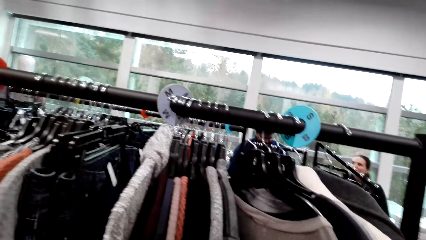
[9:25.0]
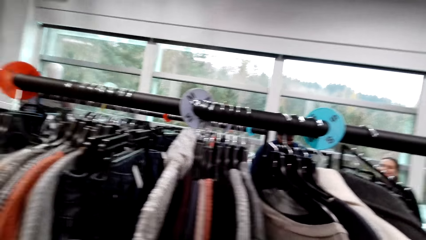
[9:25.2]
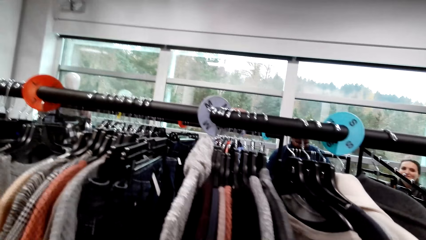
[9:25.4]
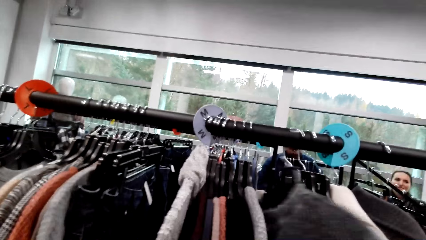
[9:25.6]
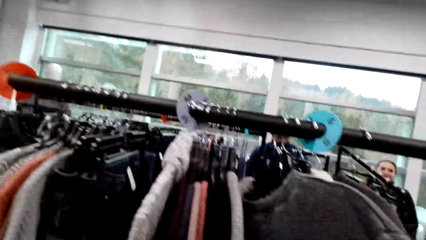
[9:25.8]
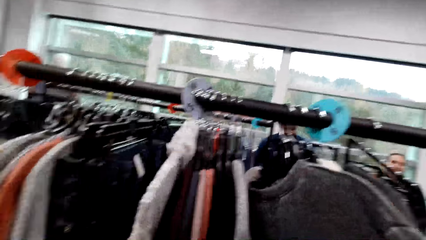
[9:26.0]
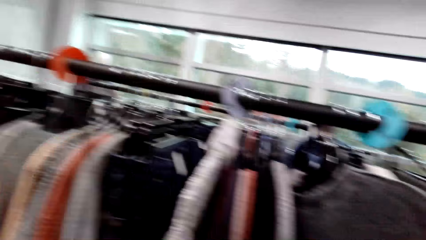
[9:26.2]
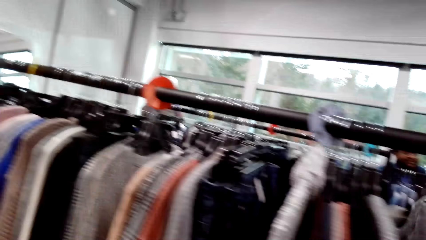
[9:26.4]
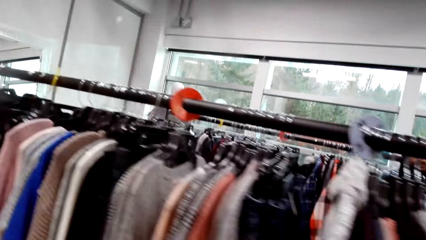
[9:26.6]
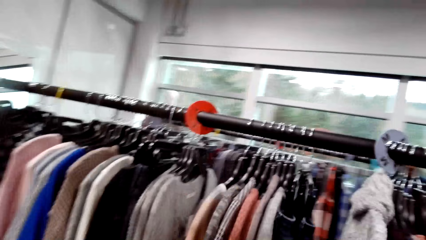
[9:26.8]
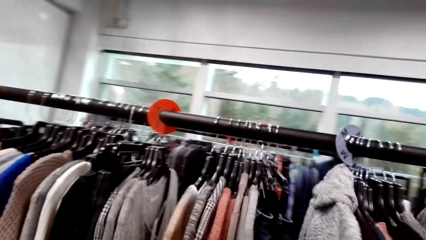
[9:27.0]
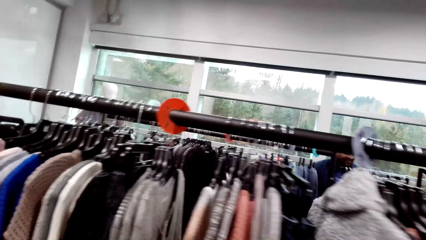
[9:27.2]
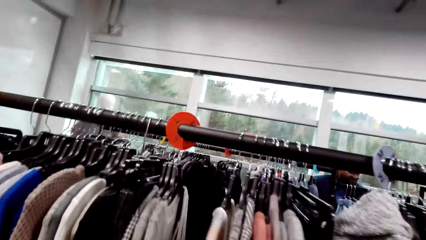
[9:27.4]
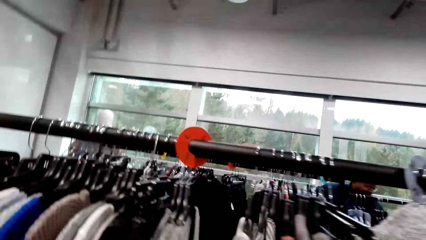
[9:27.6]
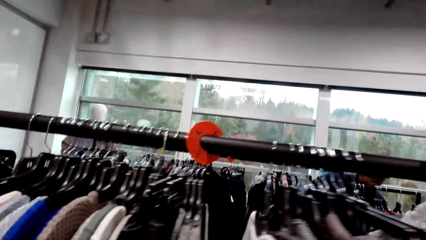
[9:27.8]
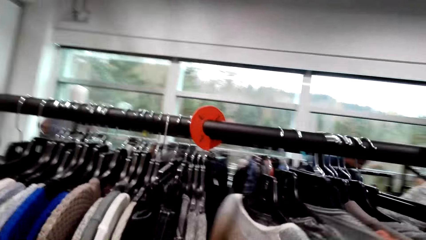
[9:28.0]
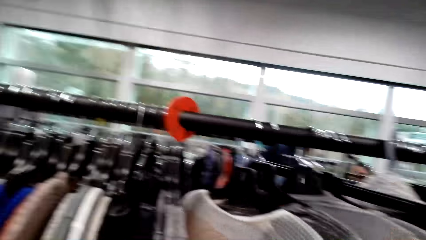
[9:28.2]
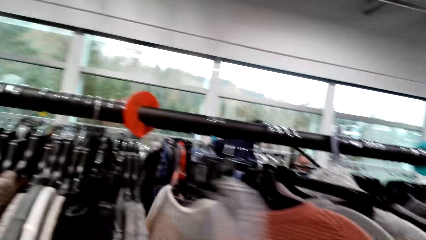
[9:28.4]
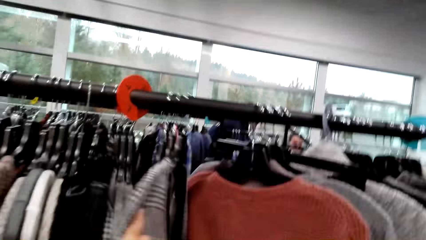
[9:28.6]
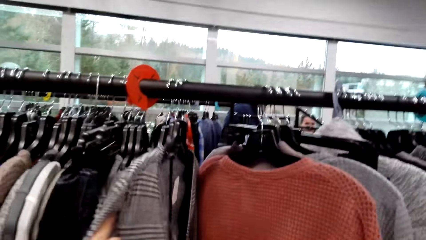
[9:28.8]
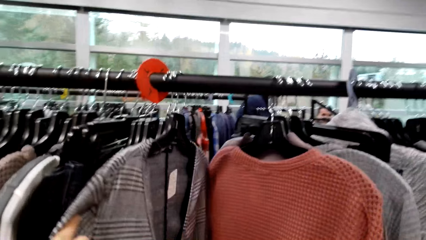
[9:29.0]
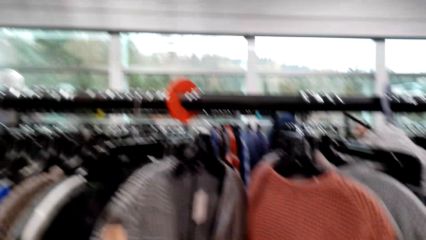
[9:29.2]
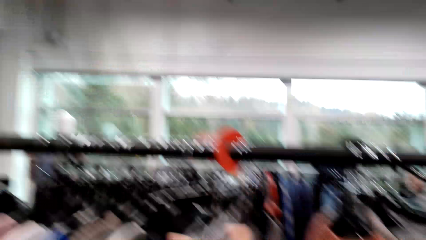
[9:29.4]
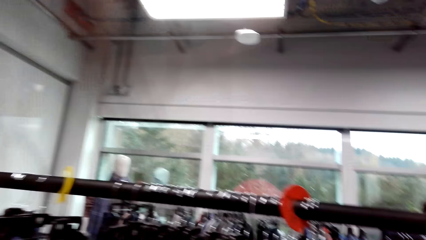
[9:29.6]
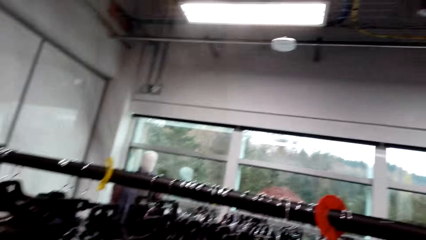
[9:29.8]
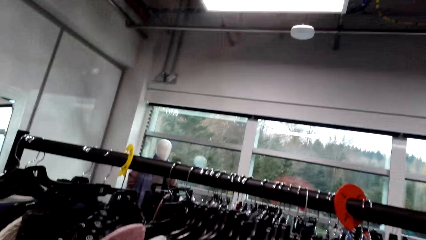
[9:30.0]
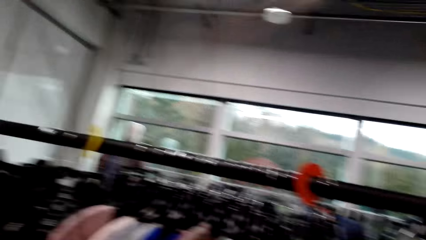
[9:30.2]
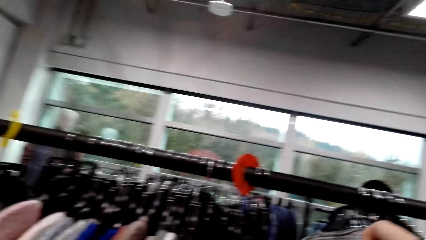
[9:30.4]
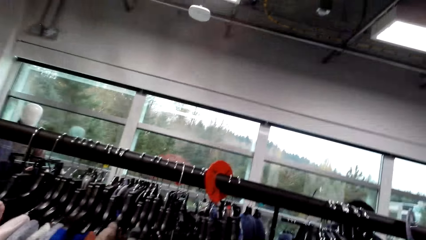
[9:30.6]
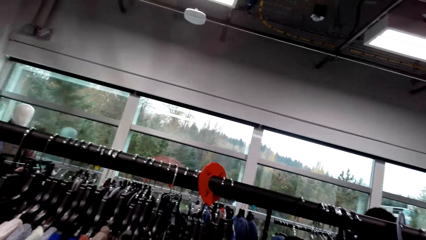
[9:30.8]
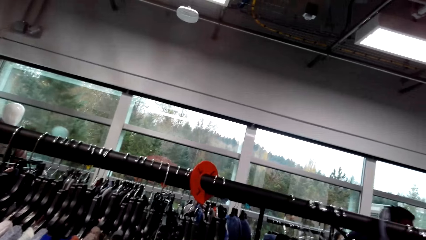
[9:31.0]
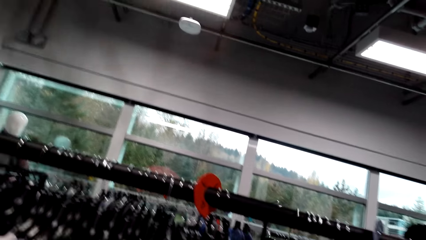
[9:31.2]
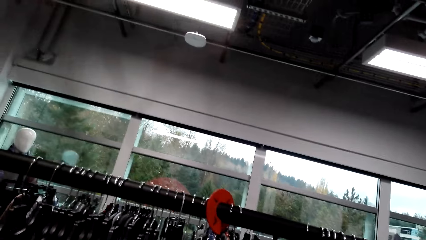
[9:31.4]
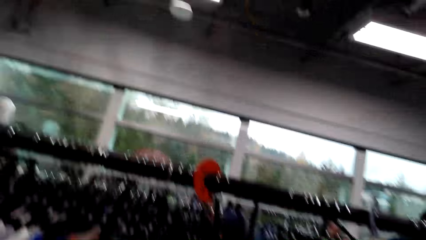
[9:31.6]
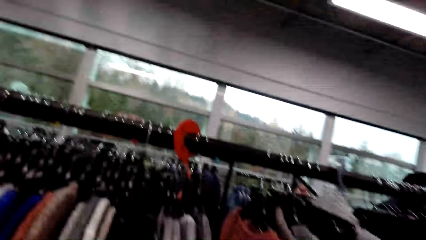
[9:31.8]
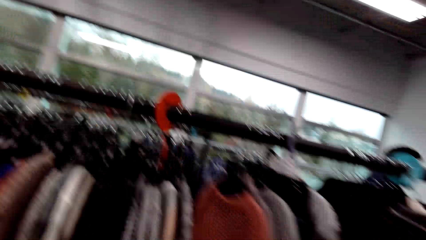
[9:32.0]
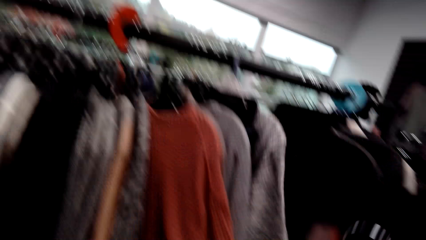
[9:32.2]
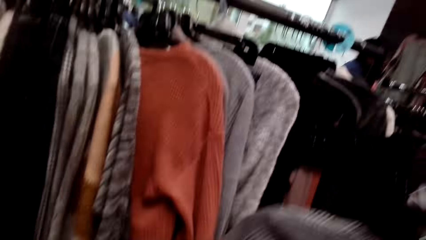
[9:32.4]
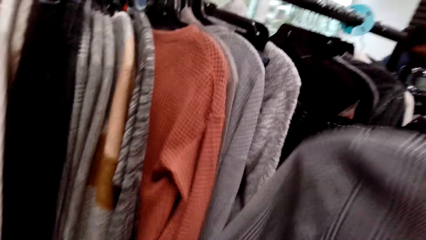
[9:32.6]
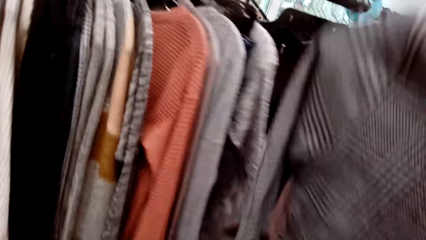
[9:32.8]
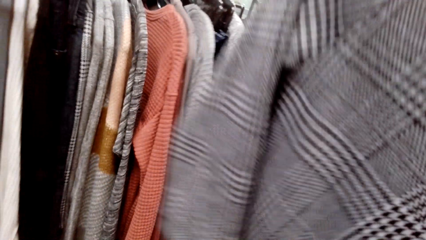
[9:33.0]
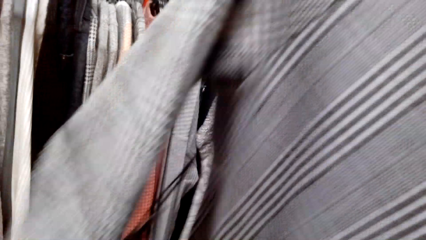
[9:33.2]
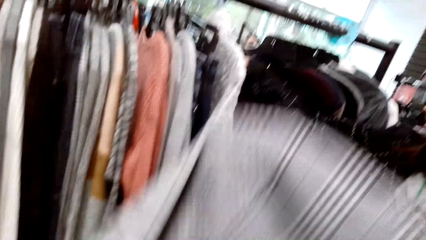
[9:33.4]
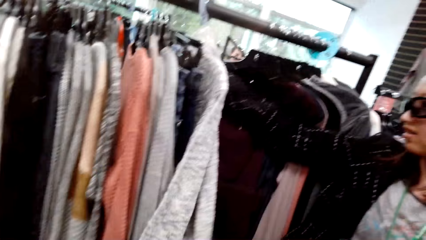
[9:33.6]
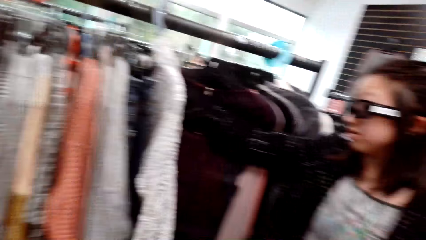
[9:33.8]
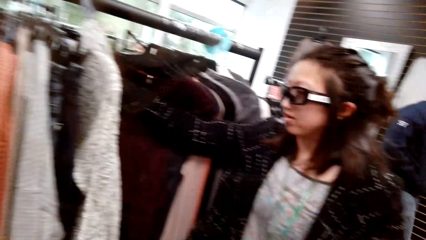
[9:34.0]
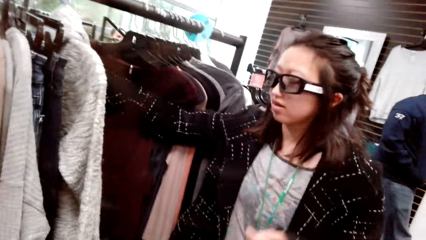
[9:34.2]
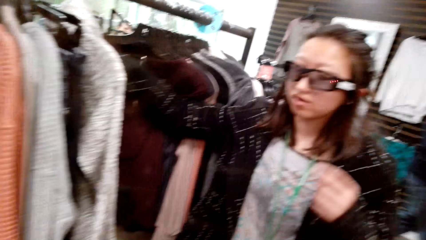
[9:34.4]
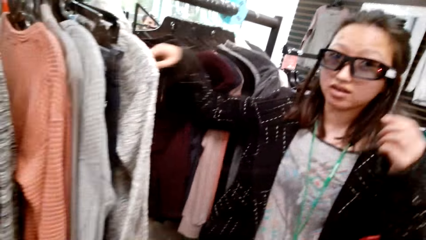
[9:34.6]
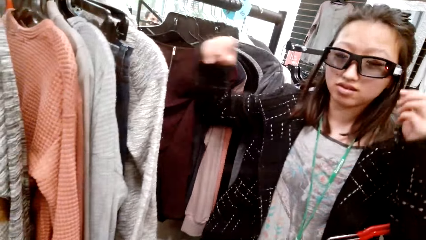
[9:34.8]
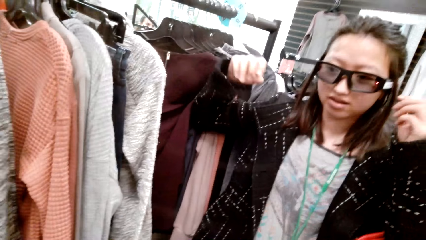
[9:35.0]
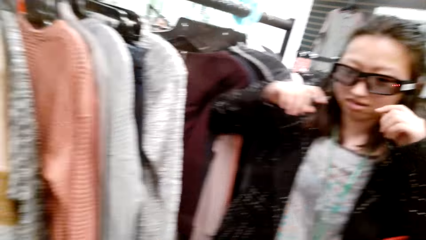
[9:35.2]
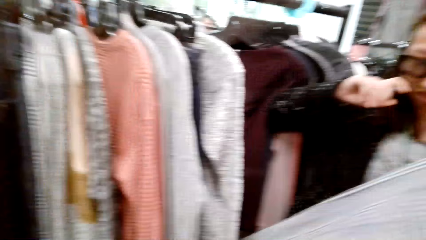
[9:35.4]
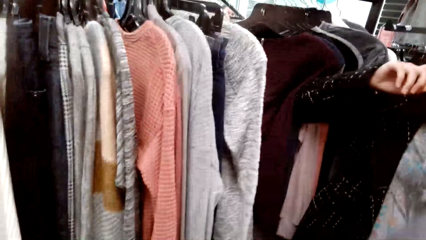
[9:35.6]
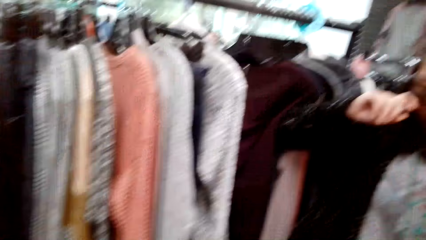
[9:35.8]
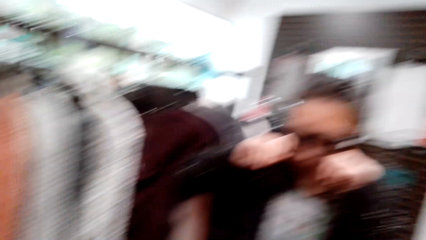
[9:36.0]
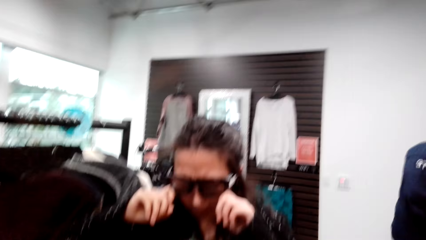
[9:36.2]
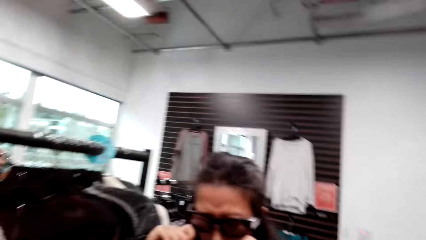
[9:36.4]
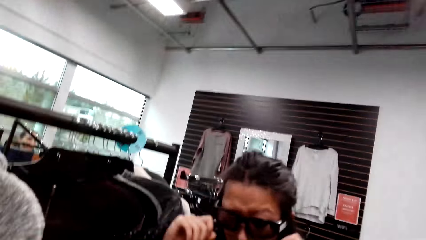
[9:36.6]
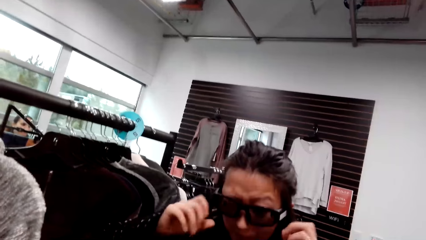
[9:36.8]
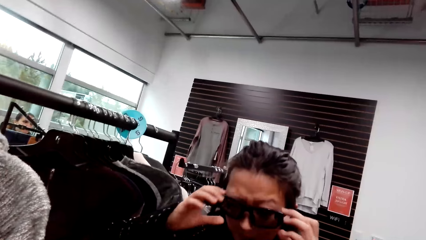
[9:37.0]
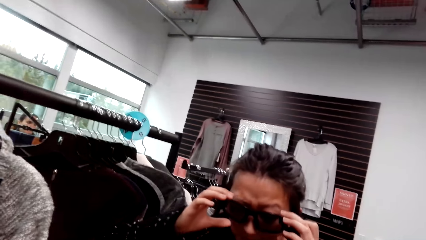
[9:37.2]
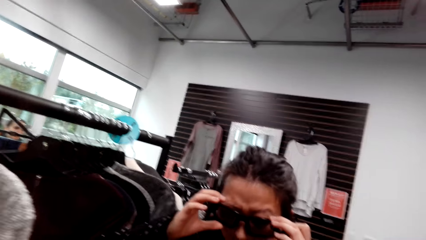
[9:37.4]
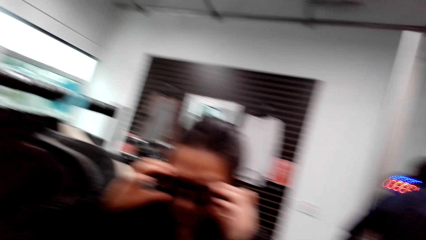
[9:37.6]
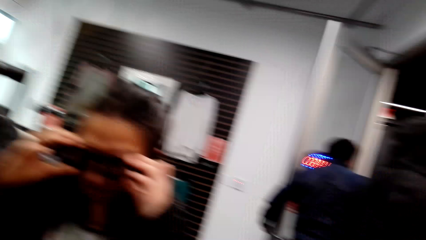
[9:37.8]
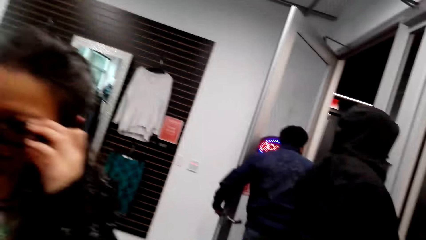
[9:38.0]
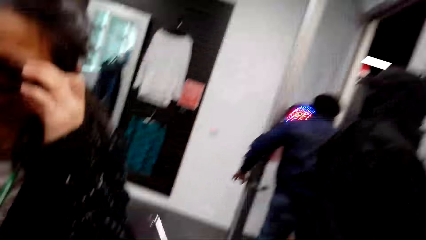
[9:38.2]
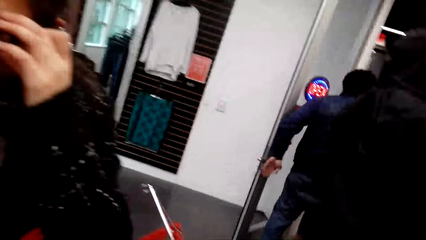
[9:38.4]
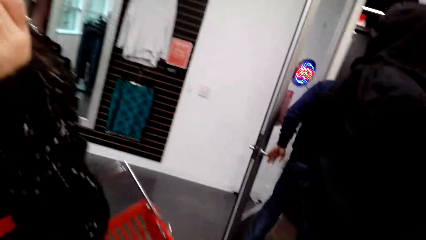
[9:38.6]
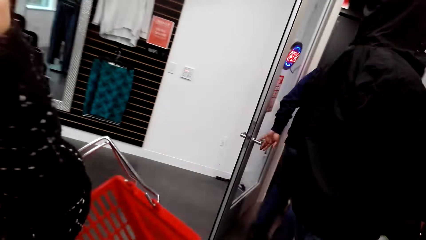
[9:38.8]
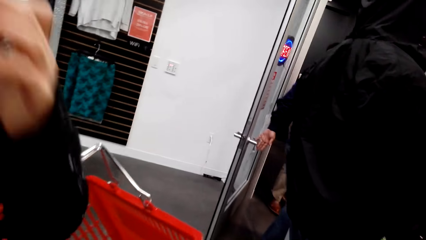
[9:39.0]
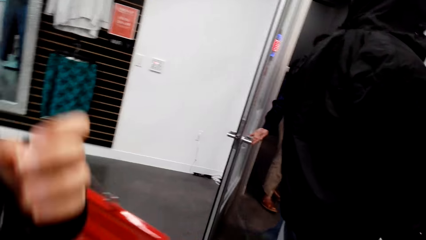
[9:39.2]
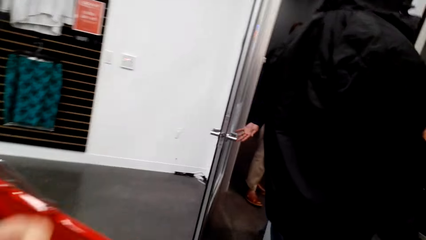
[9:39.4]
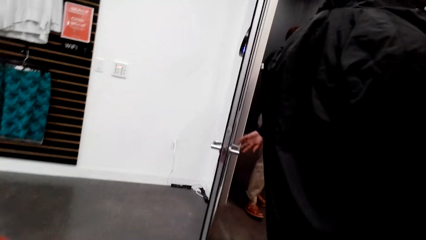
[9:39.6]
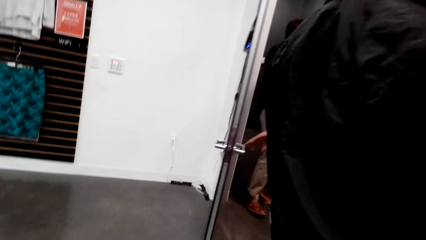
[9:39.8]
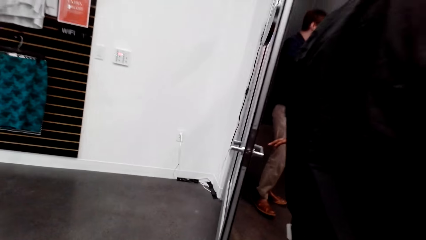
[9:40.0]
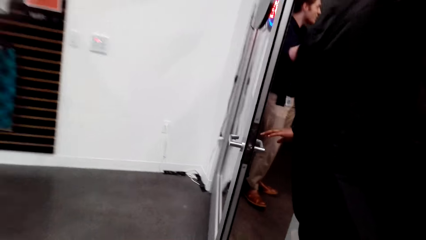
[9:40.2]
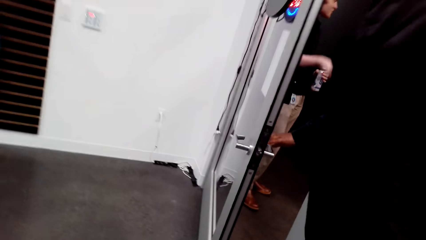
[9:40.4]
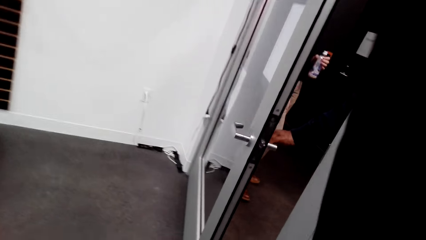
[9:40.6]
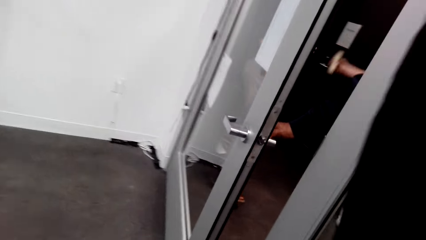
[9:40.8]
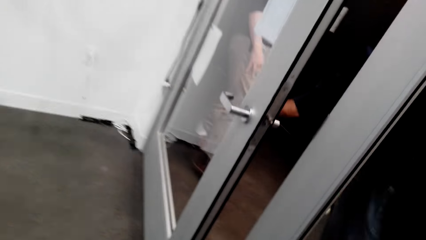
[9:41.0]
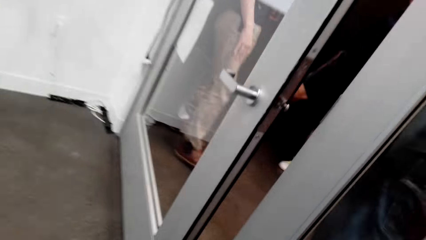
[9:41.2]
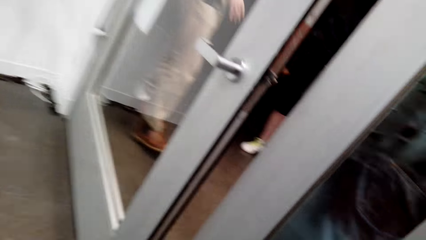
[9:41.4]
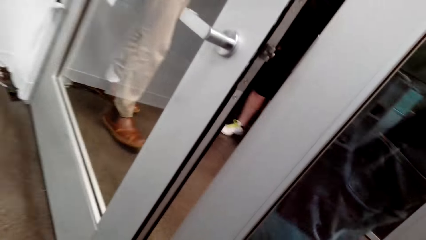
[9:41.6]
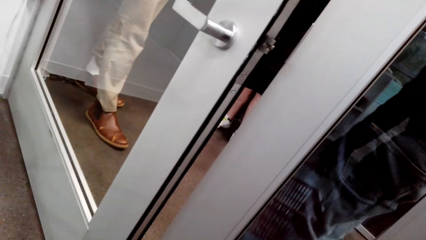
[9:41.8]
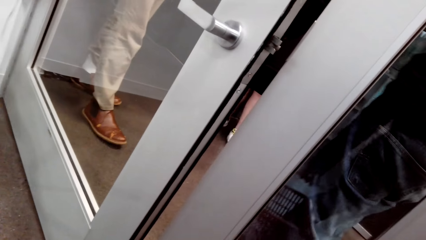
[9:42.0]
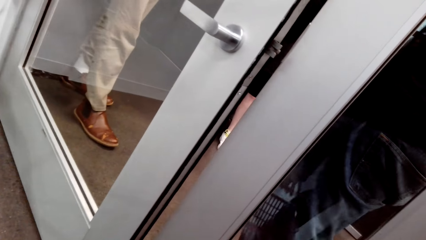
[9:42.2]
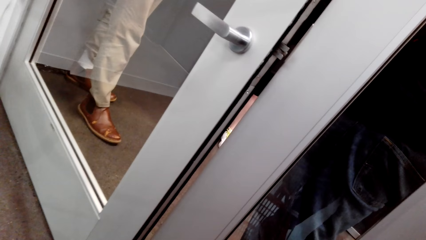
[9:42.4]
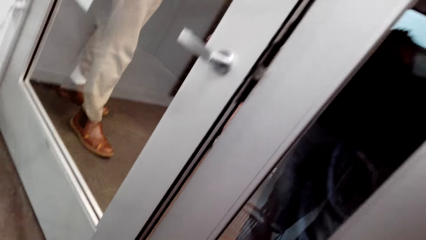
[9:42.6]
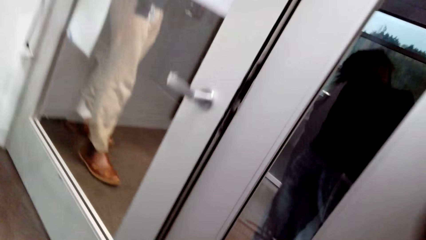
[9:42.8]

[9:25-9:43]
The man talks to the camera wearer. The camera wearer looks at a woman. They walk around the boutique. They look around.
